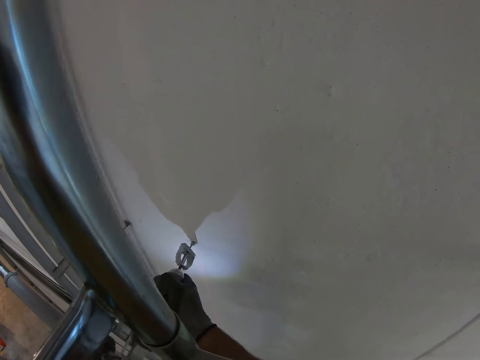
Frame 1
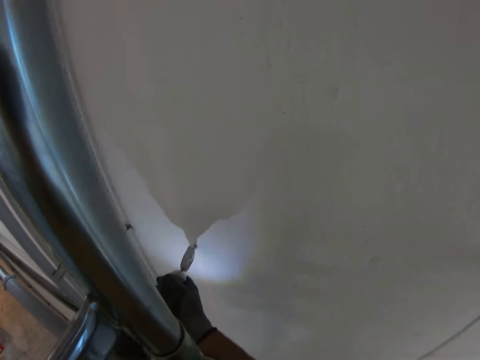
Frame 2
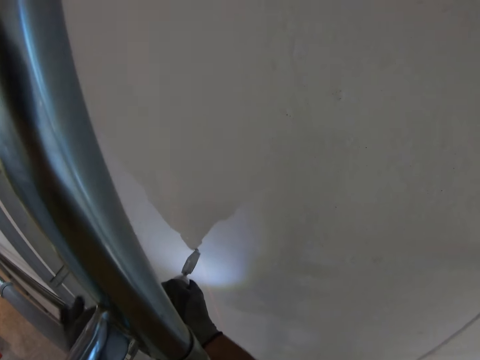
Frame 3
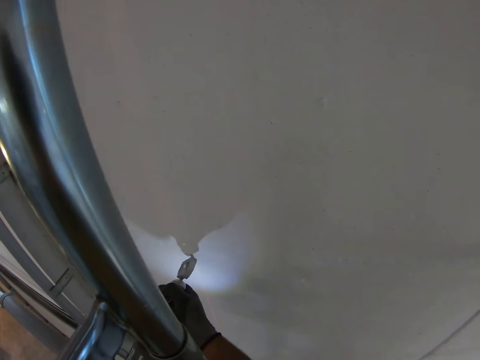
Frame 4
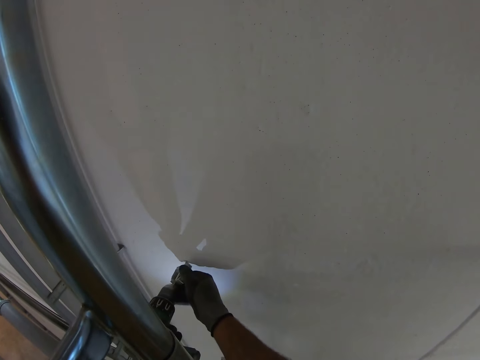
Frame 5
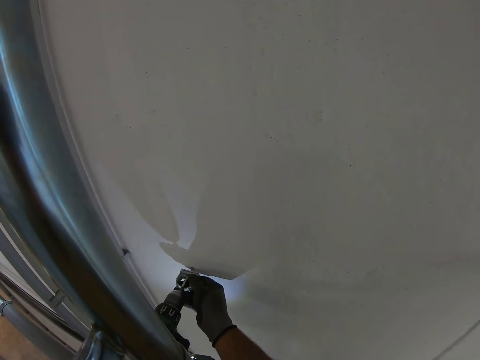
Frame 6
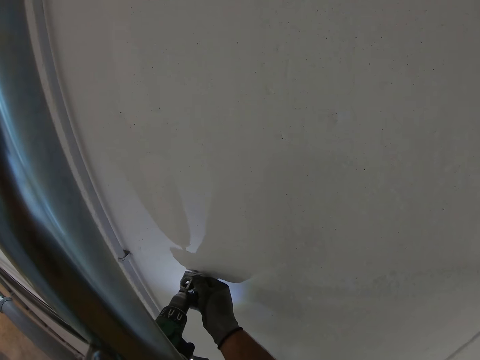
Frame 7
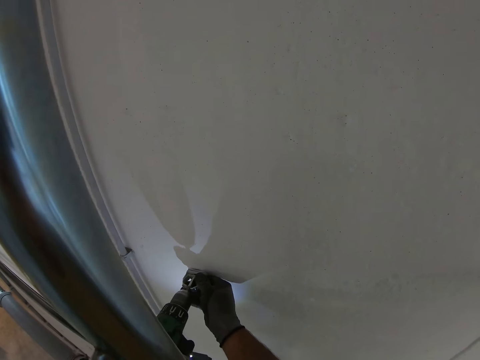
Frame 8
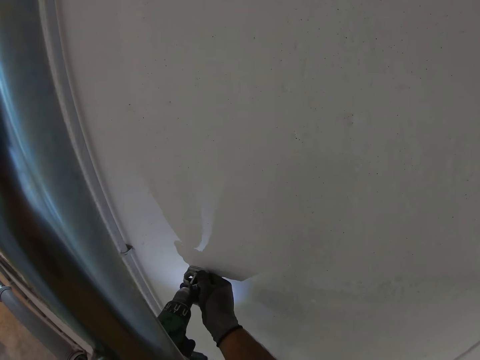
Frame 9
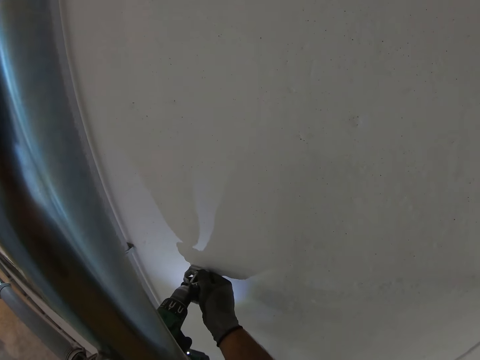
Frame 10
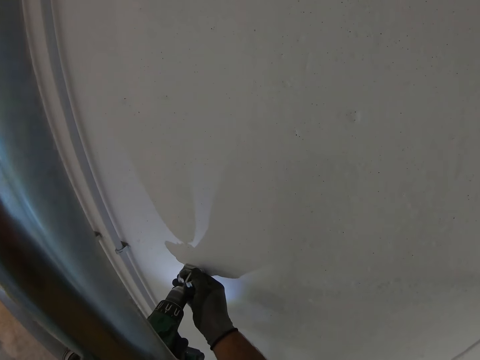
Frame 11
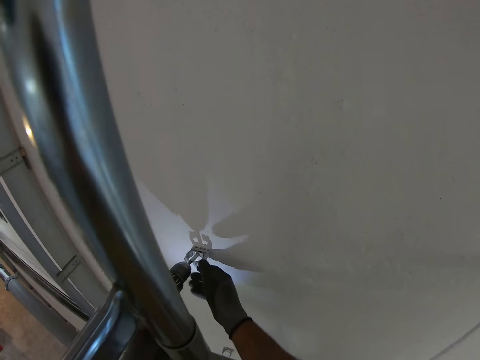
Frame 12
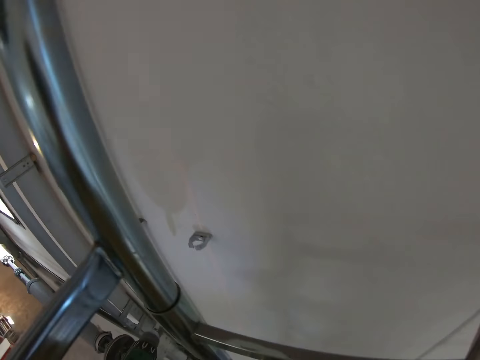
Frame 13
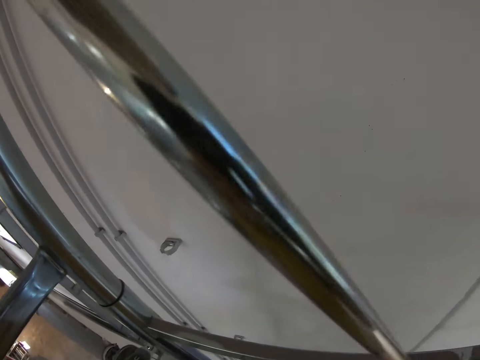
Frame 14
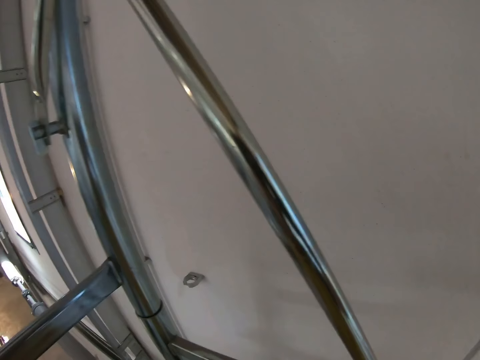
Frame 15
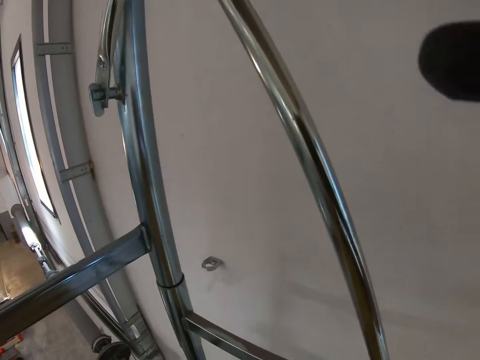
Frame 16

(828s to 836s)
The camera wearer drives a pipe holder into the hole with an impact wrench. He hits the impact wrench with his left hand. He holds the pipe holder with his right hand. He drives the pipe holder into the hole with the impact wrench. He removes the impact wrench from the pipe holder.
